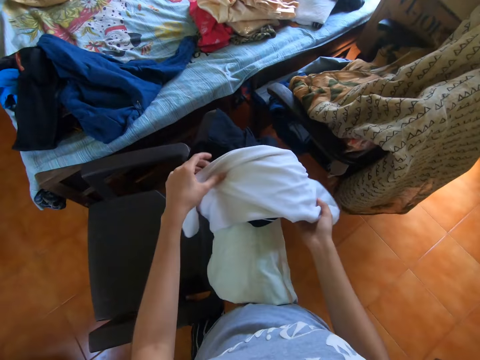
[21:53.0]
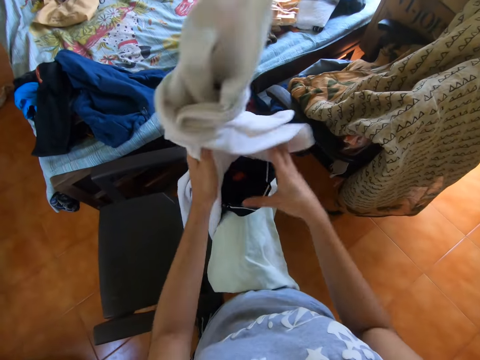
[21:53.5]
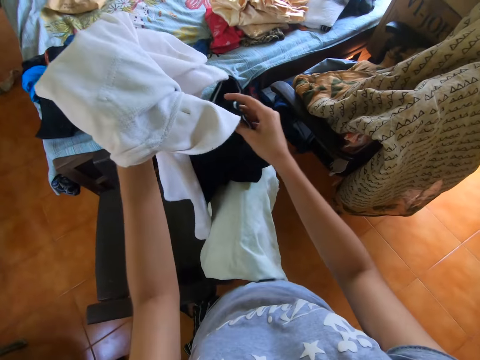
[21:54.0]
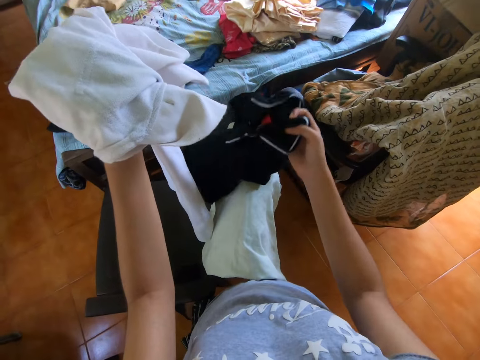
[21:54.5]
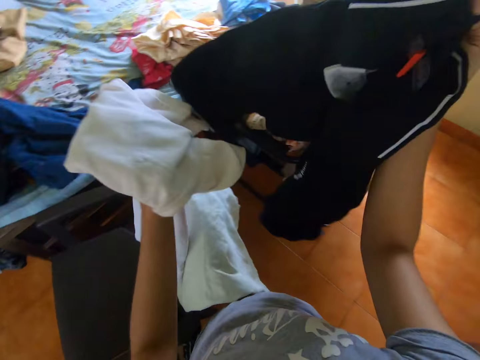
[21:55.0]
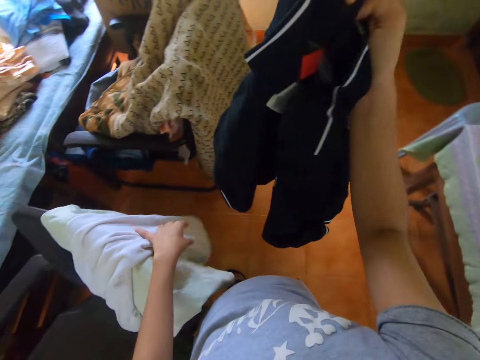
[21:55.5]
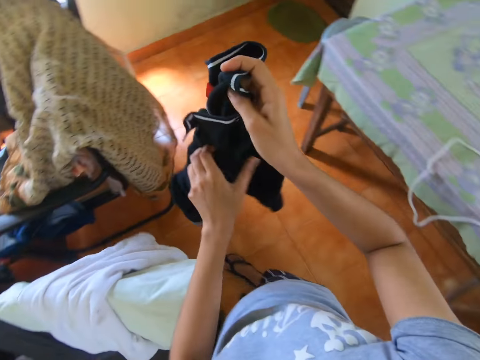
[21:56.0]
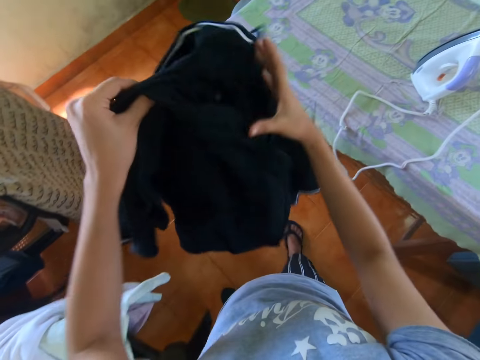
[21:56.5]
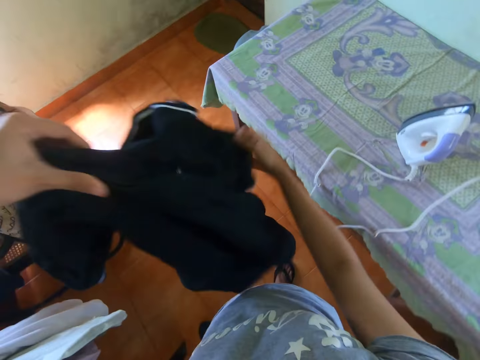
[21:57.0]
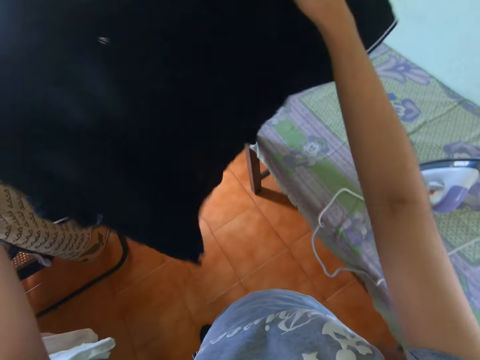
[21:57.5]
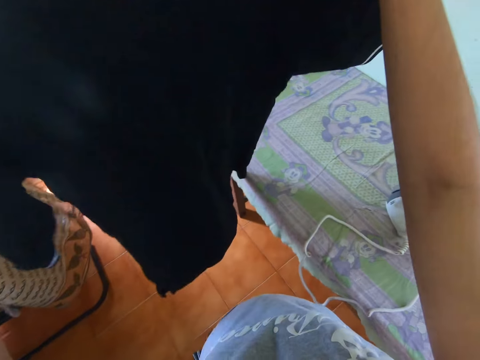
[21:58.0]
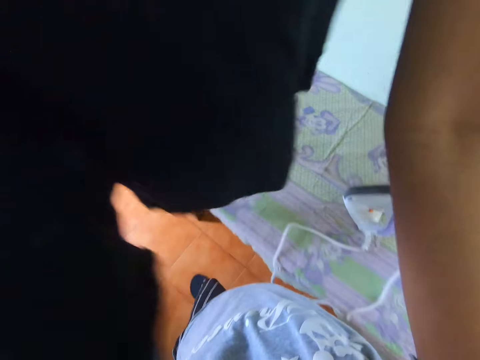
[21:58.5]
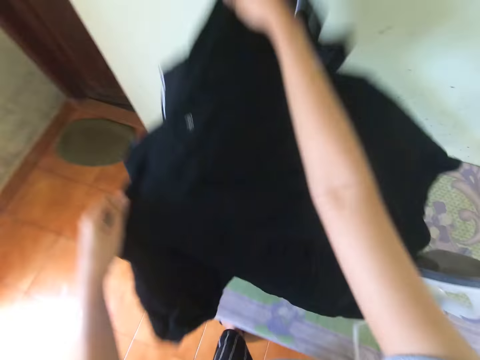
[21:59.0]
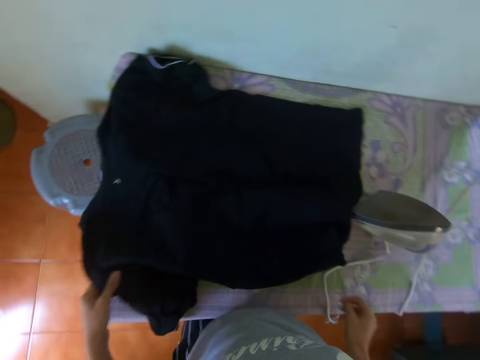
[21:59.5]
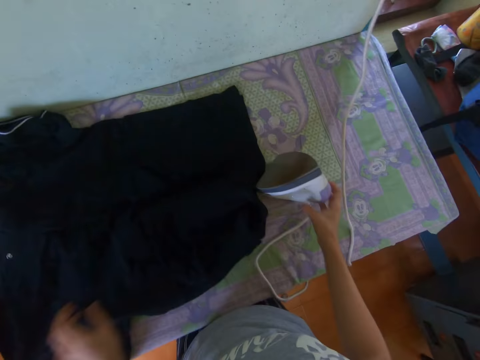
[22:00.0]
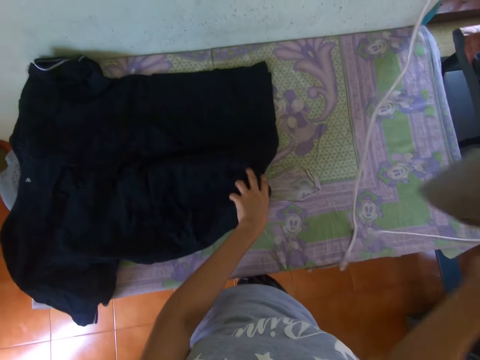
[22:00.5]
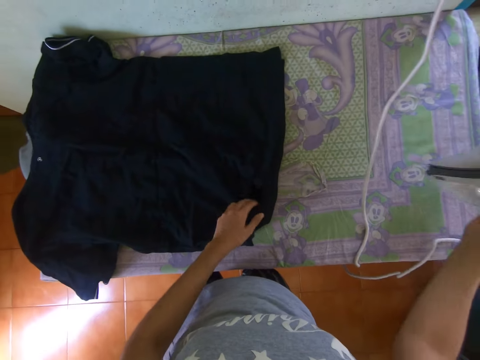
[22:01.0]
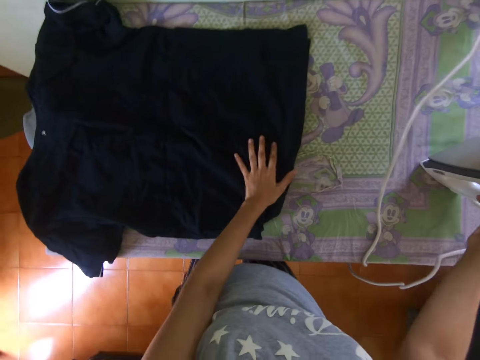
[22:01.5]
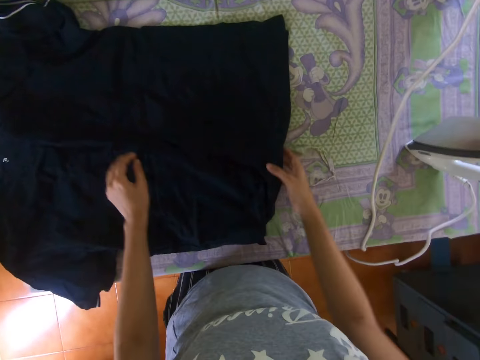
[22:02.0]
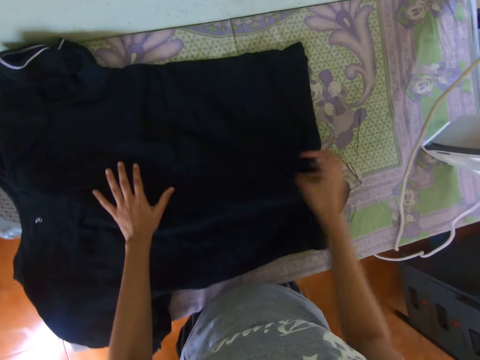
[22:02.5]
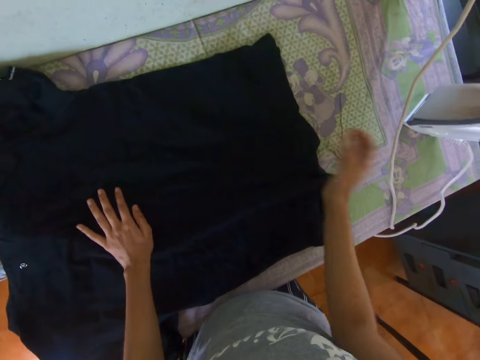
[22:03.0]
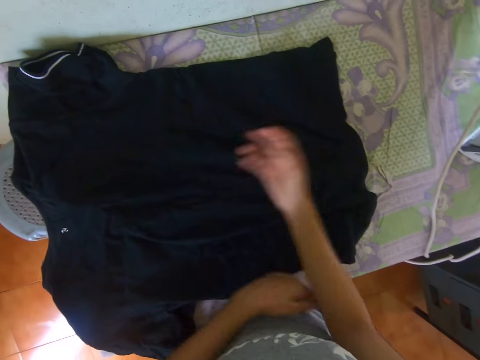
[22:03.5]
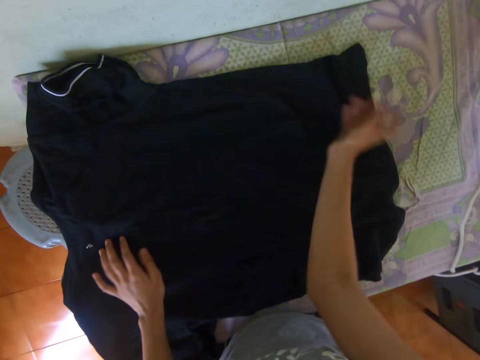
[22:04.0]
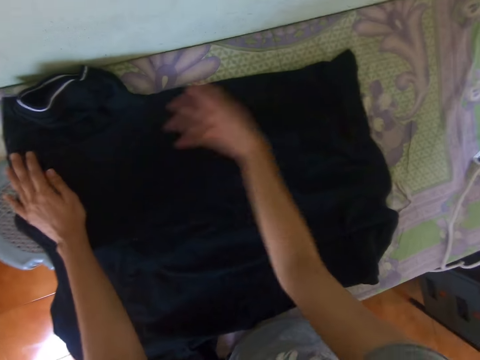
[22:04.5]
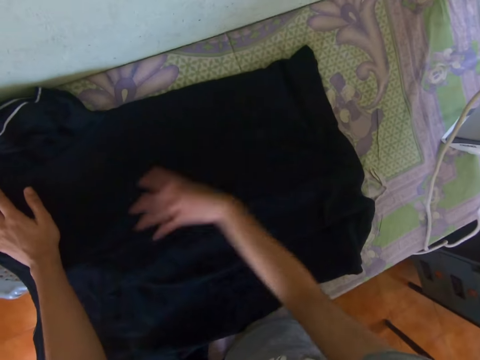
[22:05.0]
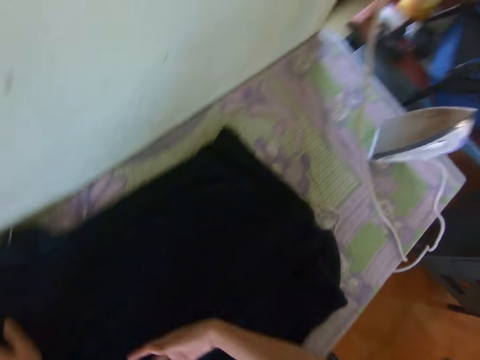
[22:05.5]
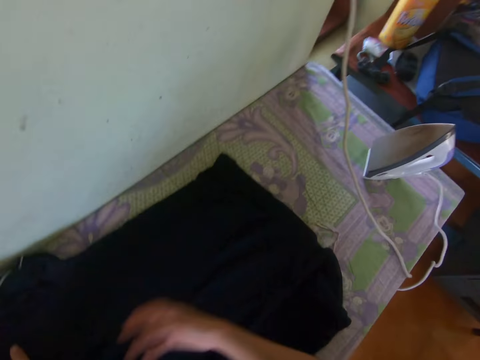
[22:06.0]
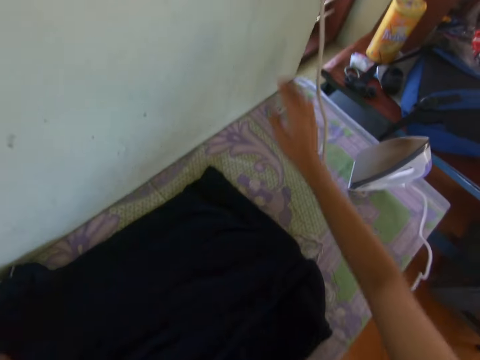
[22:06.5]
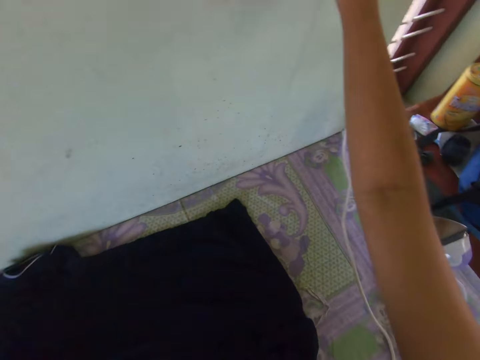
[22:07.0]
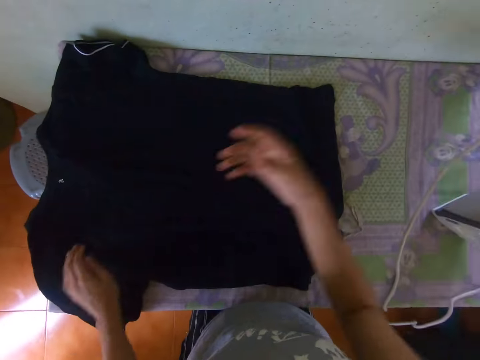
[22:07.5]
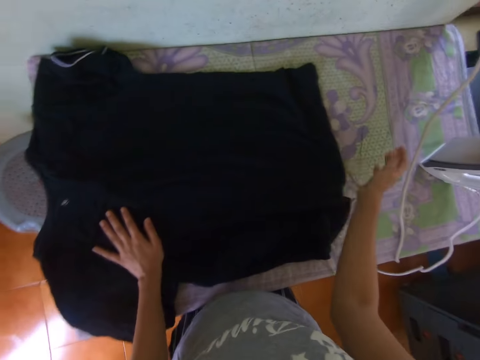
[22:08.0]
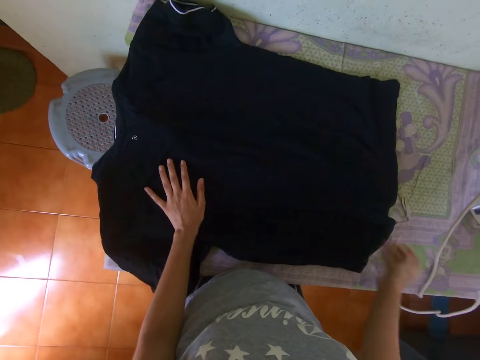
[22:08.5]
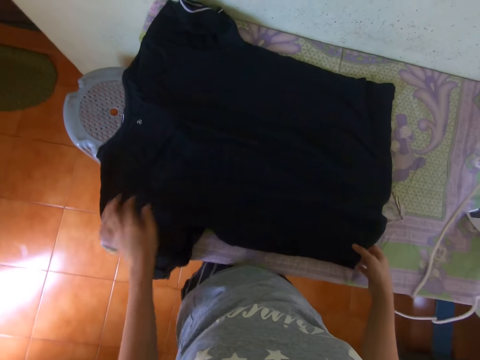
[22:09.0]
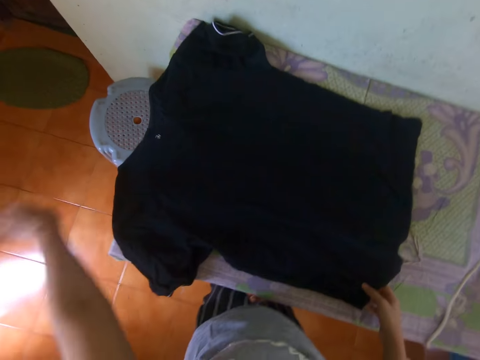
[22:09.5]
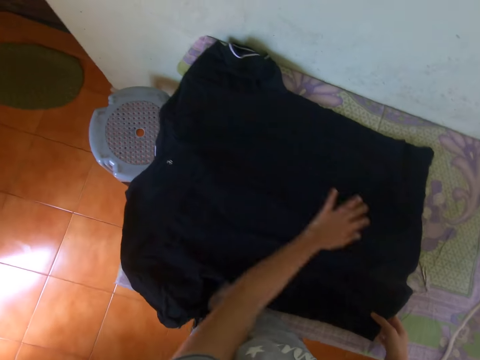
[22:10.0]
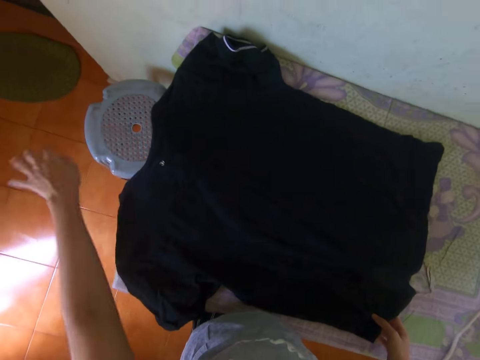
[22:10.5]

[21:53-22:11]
The camera wearer picks the shirt from the chair with his right hand. He places the shirt on the chair. He unfolds the shirt with both hands. He turns to the table. He looks at the shirt. He places the shirt in both hands on the table. He picks the iron from the table with his right hand. He straightens the shirt on the table with his left hand. He places the iron in his right hand on the table. He straightens the shirt on the table with both hands. He wipes the shirt by hand. He turns off the switch on the wall with his right hand. He straightens the shirt on the table with both hands.

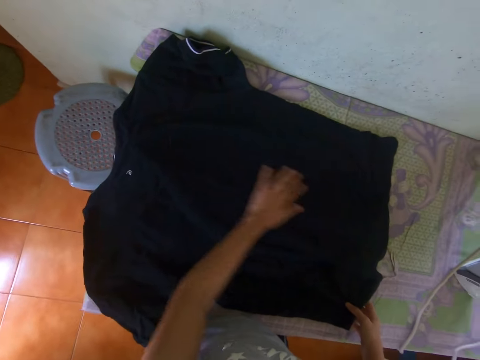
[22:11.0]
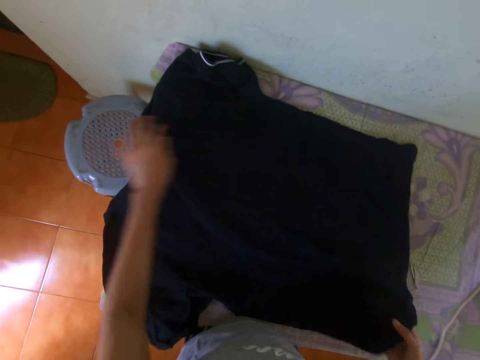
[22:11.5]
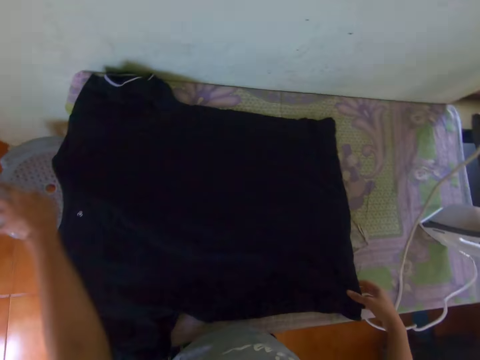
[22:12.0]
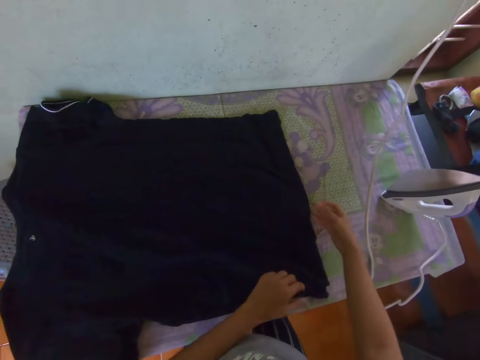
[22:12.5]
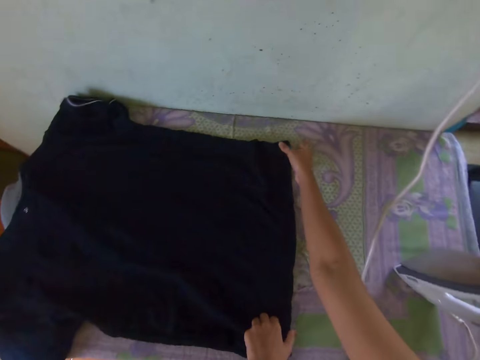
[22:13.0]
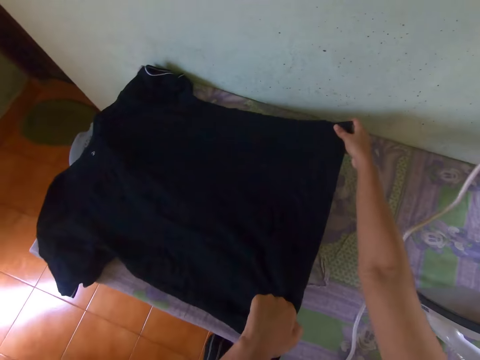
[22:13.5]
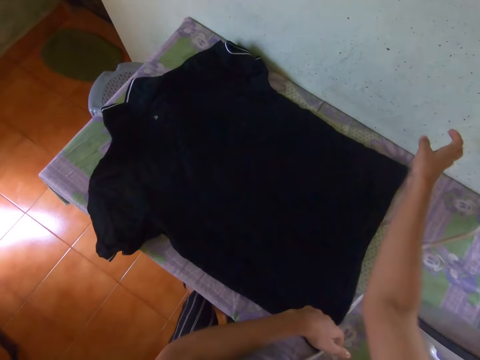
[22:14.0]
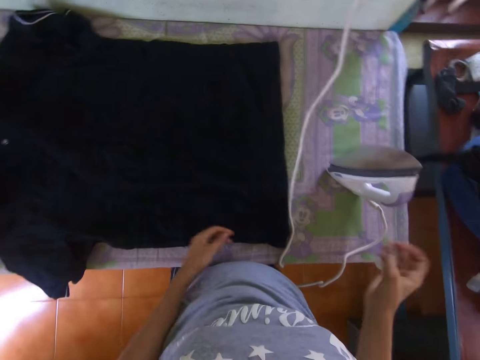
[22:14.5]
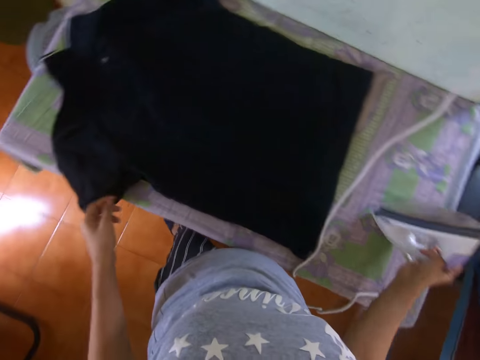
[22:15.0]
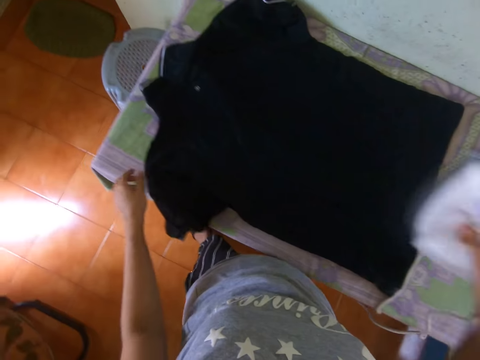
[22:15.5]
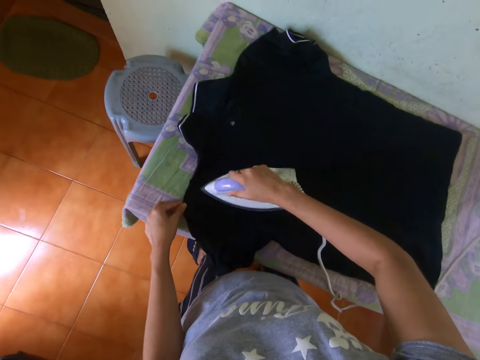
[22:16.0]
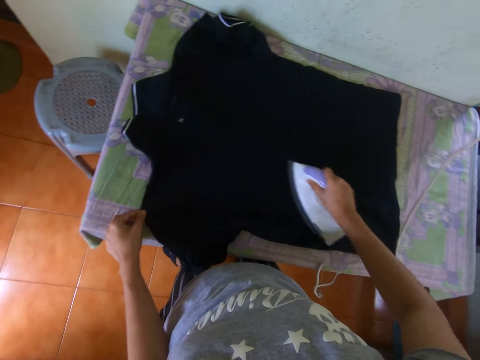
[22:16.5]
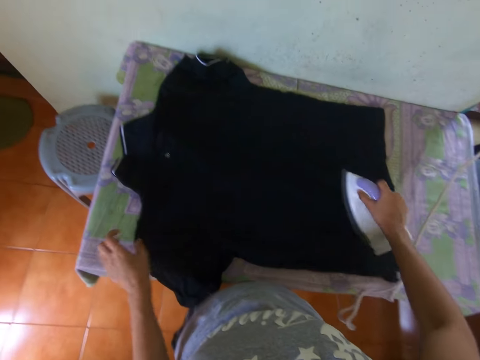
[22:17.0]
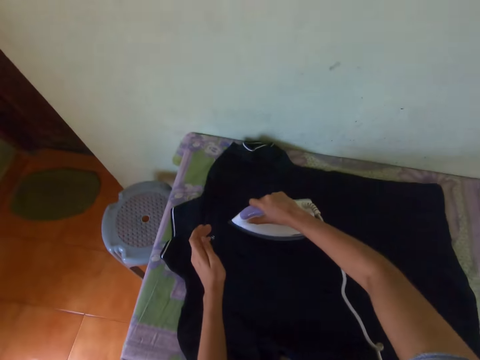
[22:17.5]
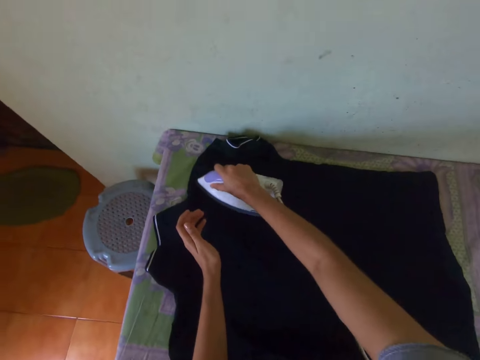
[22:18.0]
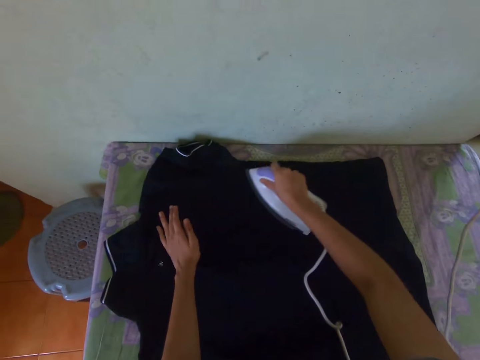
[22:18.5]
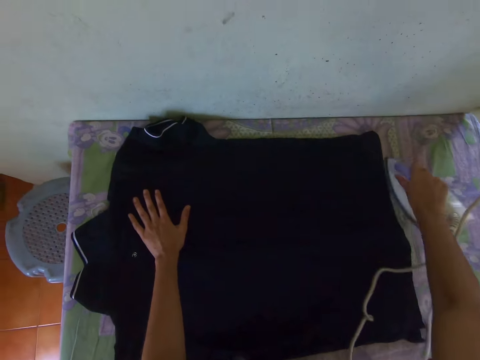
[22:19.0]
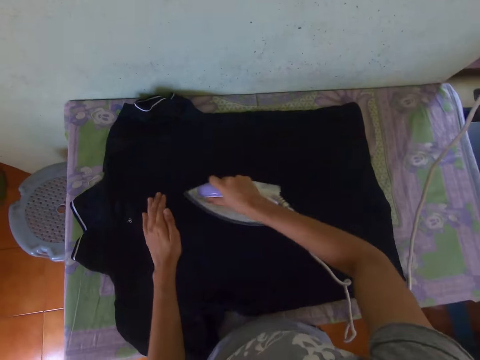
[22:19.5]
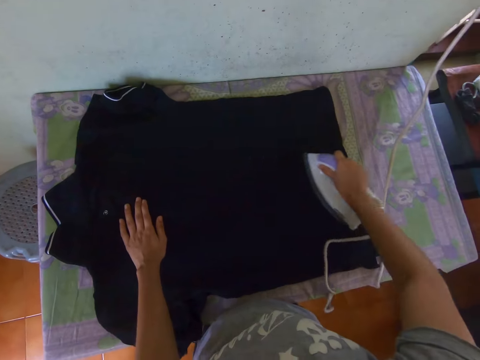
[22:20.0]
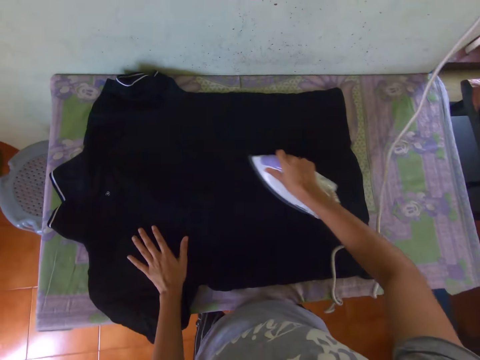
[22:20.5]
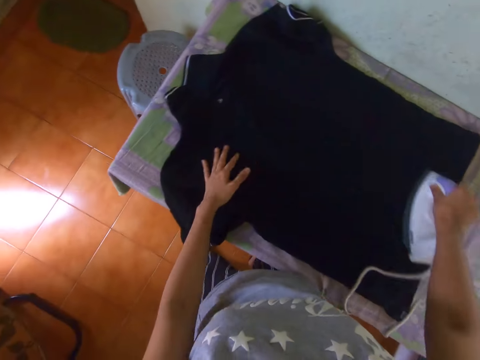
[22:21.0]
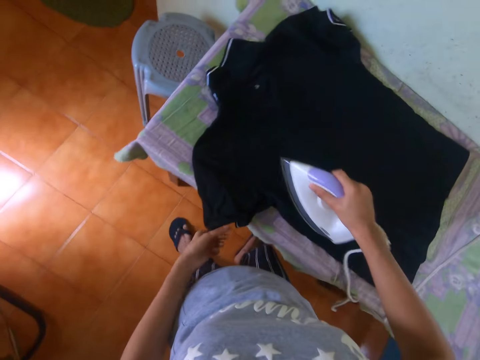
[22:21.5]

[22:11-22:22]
The camera wearer moves the shirt. He picks the iron from the table with his right hand. He irons the shirt on the table with the iron in his right hand.
